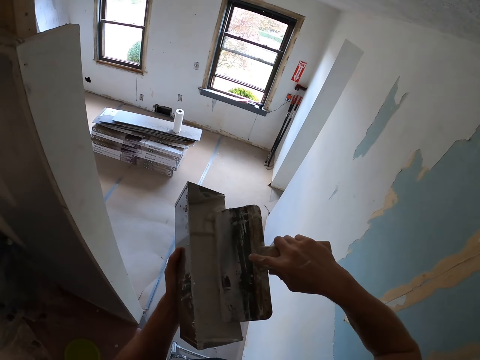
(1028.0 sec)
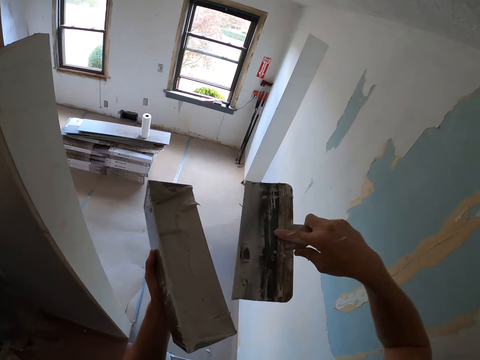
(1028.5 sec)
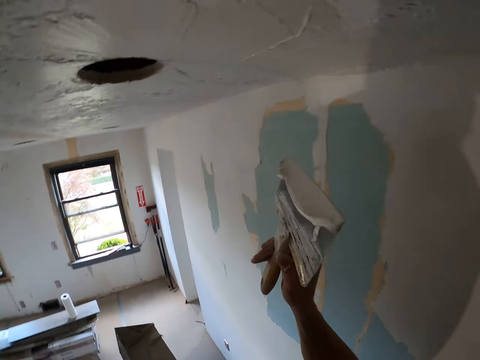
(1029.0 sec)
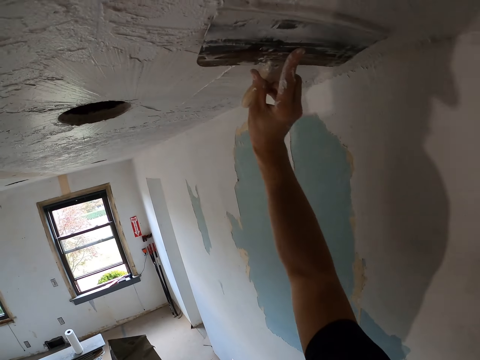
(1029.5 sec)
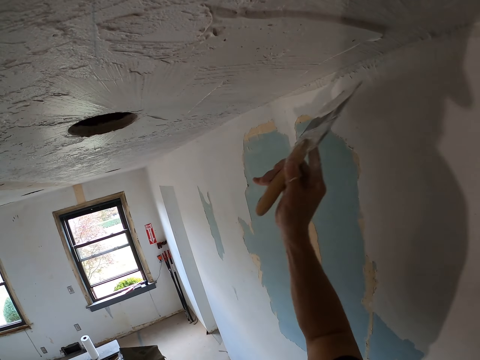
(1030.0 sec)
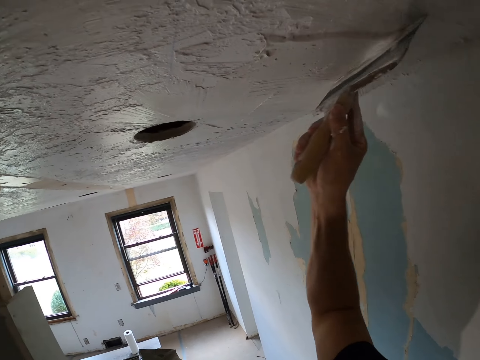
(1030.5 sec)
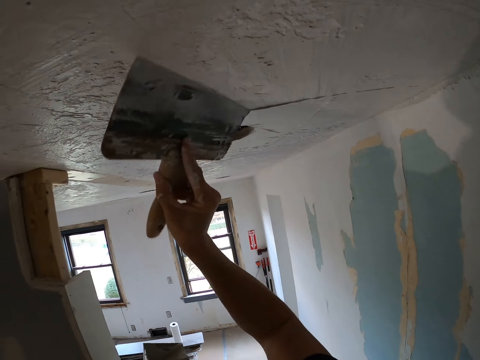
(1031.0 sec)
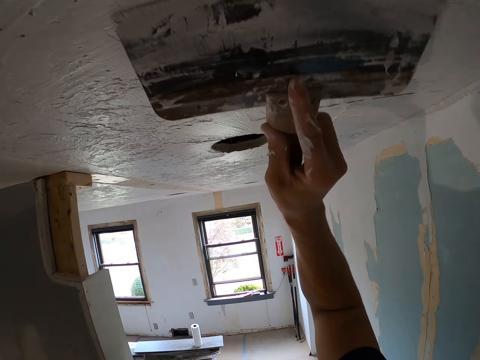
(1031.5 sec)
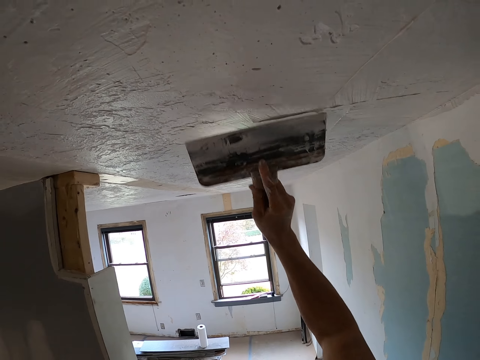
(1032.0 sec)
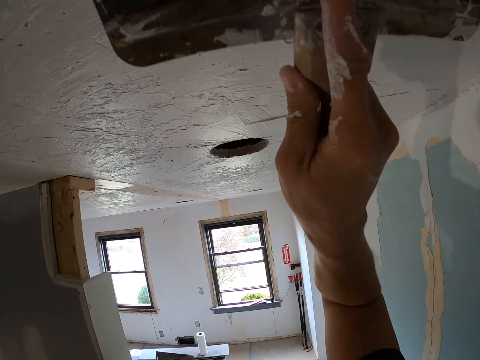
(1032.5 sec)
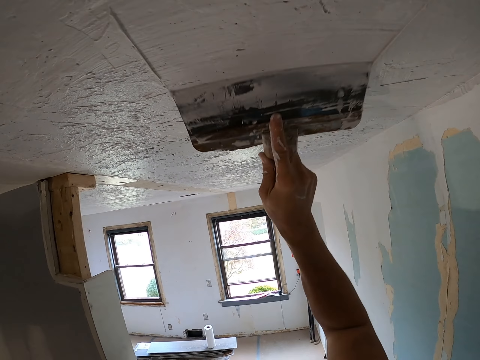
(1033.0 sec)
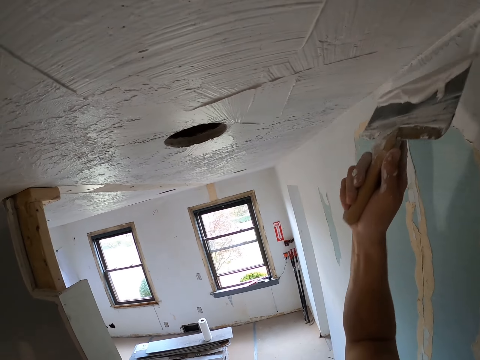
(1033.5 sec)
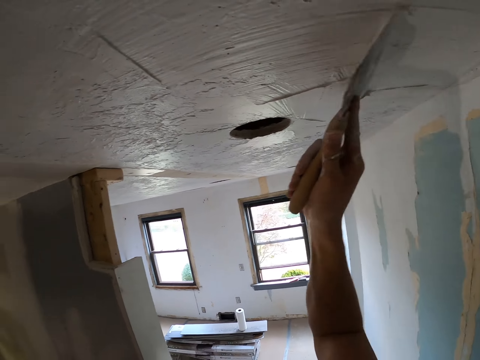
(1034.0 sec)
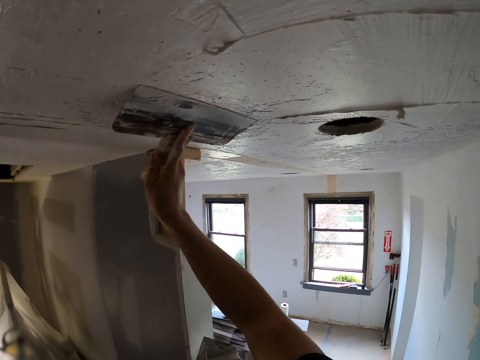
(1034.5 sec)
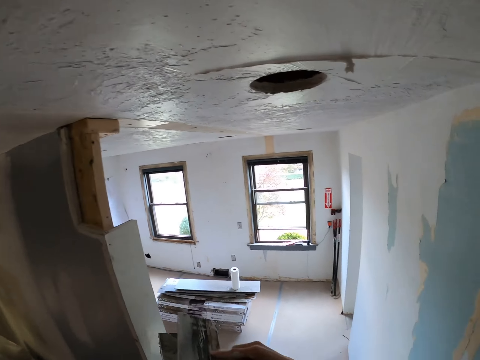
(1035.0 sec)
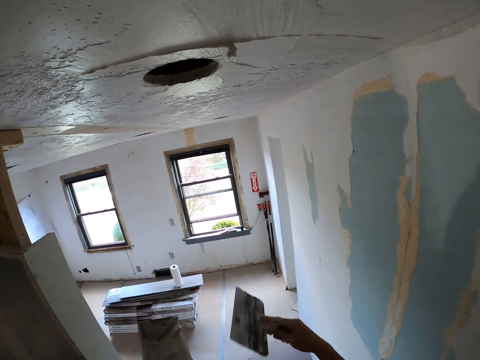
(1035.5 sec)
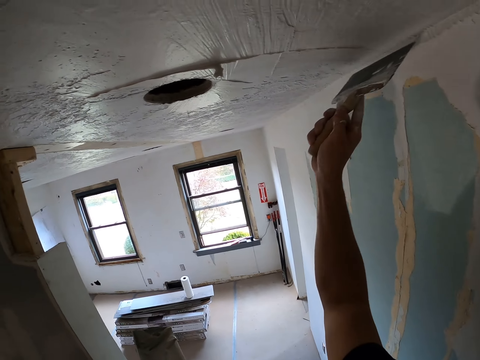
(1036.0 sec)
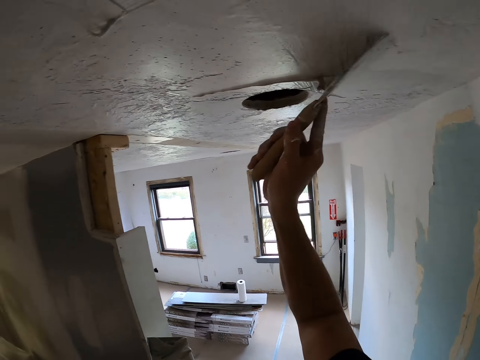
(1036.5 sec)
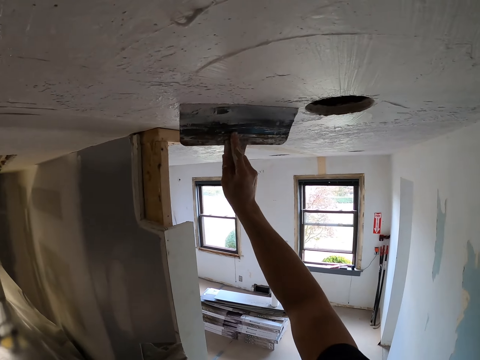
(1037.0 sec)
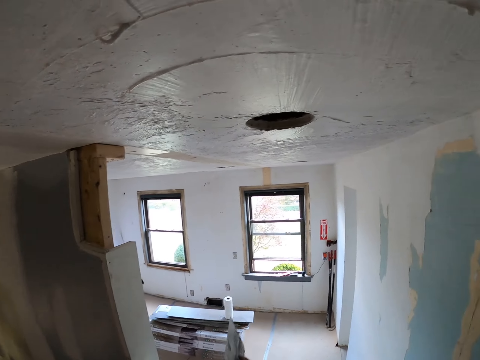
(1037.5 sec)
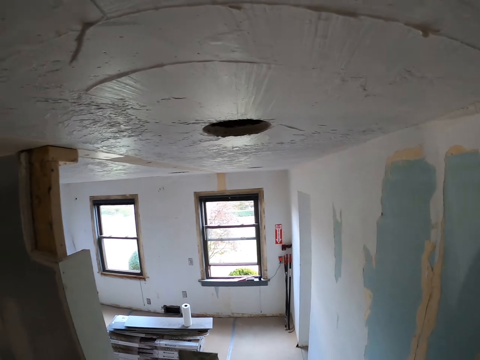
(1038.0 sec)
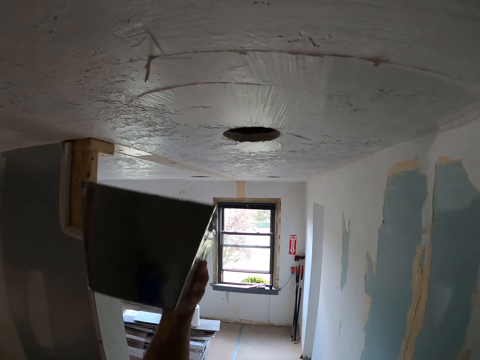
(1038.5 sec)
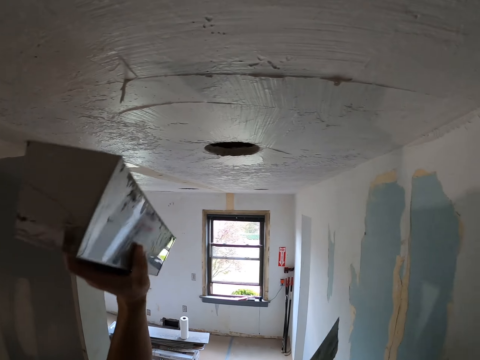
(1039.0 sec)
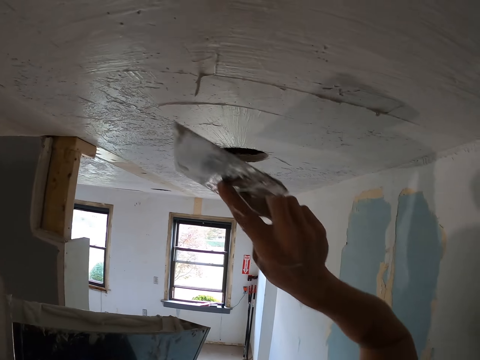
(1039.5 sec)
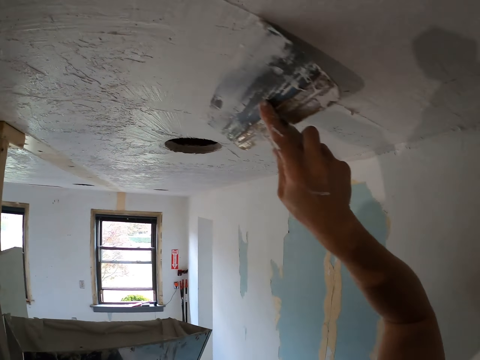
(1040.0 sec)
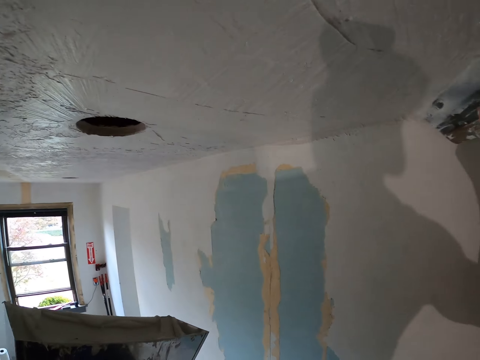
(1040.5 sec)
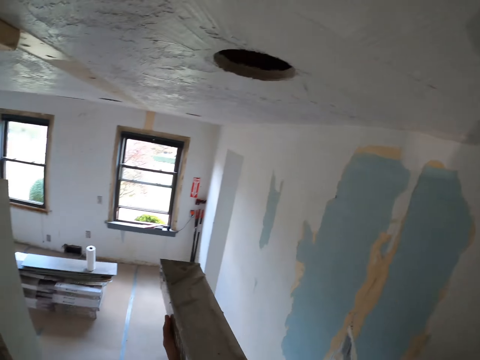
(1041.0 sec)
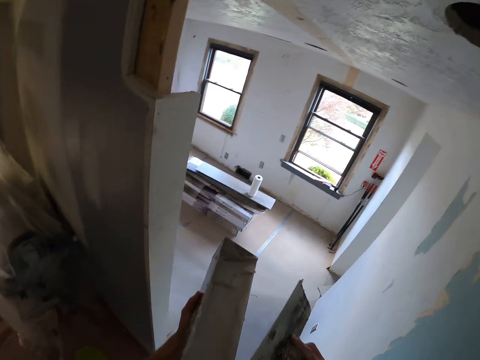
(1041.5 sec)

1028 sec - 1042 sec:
The camera wearer scoops the paint or skim coat in the container with the taping knife or squeegee trowel in the right hand. They spread the paint on the wall with the taping knife in the right hand. They smoothen the ceiling by skim coating with the squeegee trowel. They rub the taping knife in the right hand on the container with paint. They smoothen the paint on the wall with the taping knife. They lift the container with the left hand. They smoothen the paint on the wall with the taping knife.

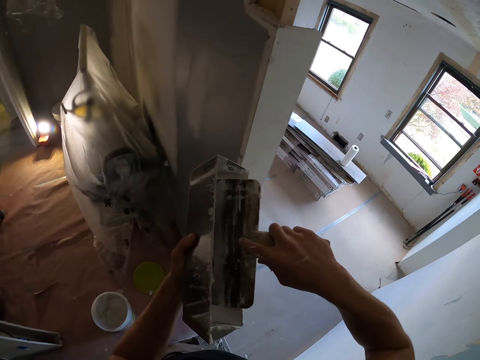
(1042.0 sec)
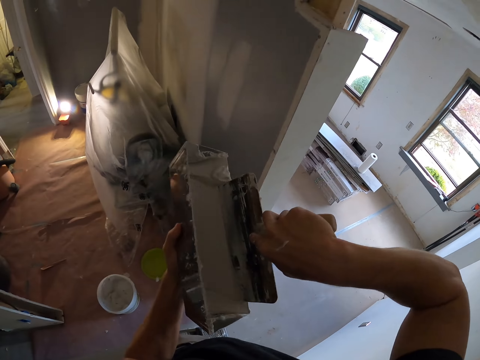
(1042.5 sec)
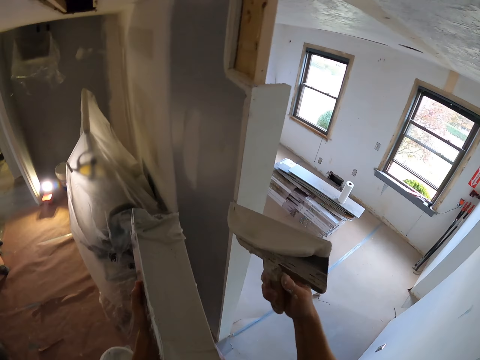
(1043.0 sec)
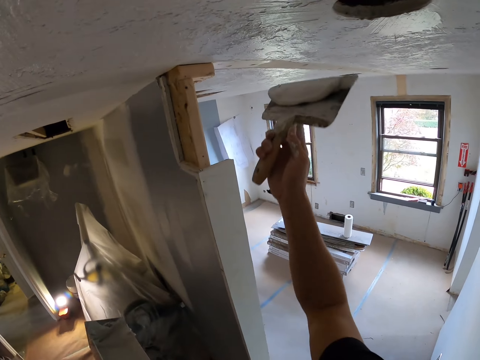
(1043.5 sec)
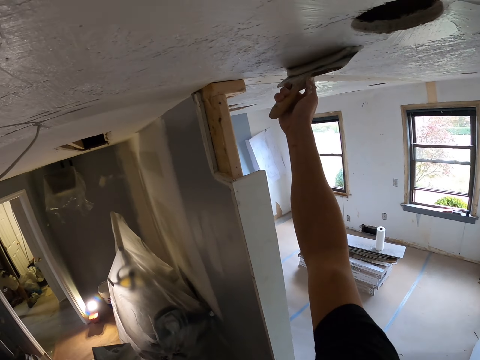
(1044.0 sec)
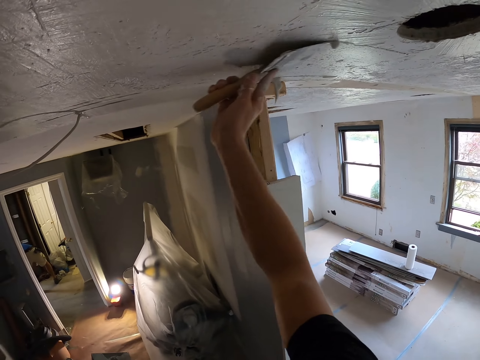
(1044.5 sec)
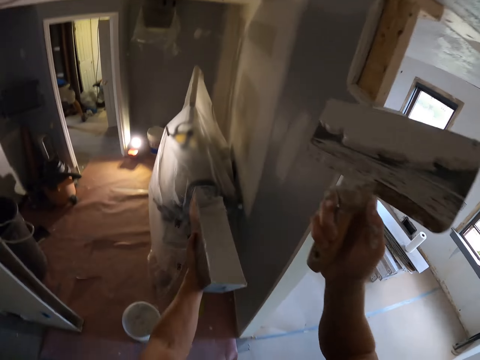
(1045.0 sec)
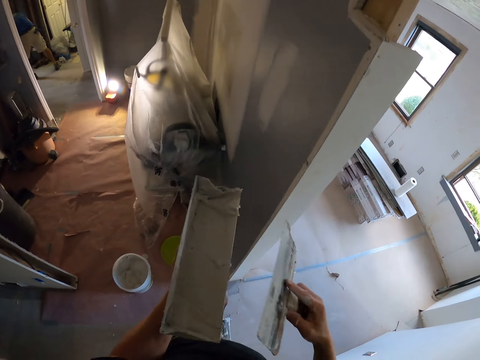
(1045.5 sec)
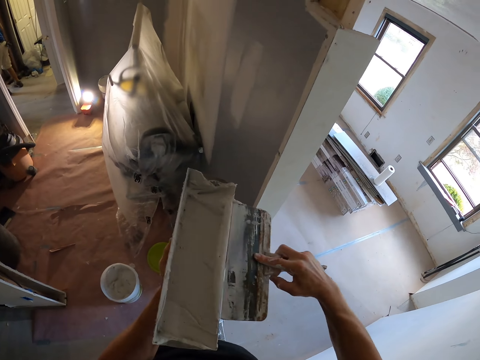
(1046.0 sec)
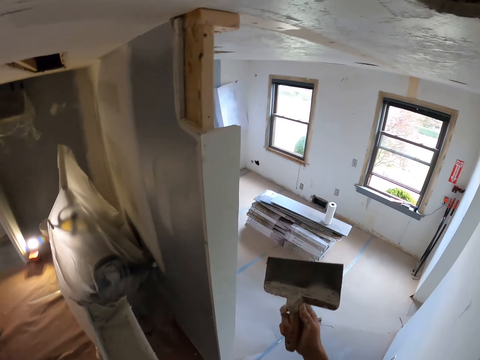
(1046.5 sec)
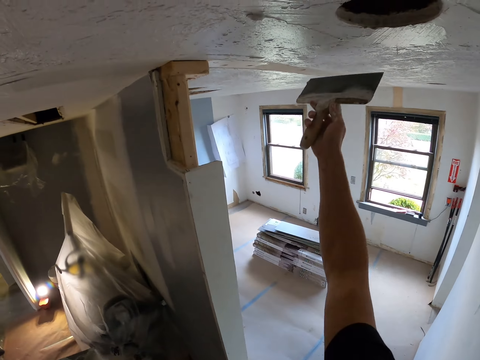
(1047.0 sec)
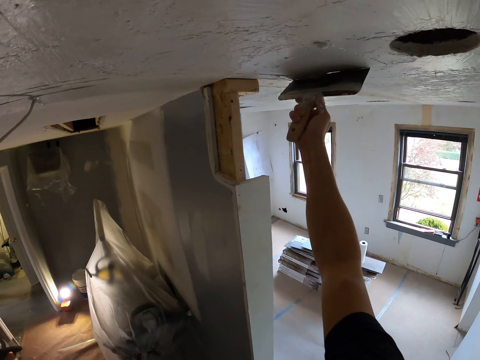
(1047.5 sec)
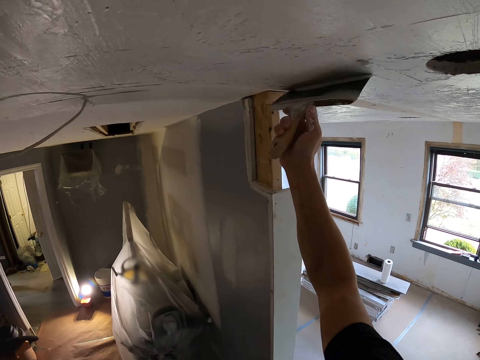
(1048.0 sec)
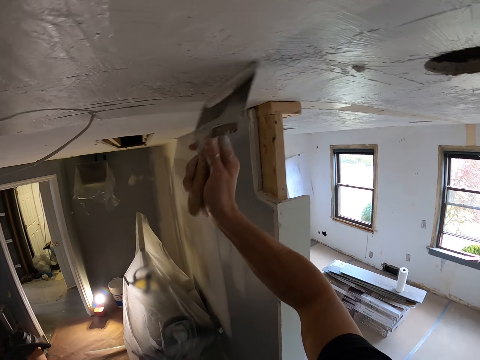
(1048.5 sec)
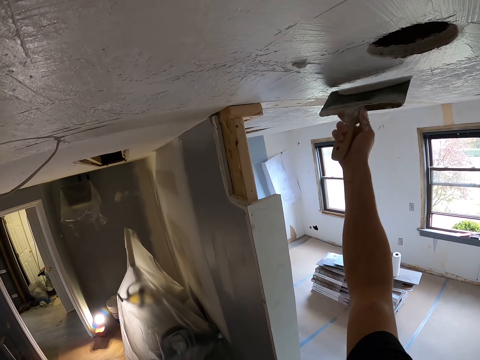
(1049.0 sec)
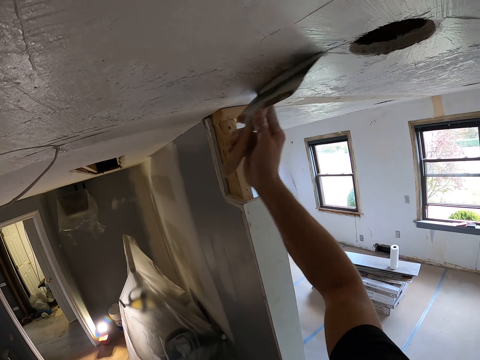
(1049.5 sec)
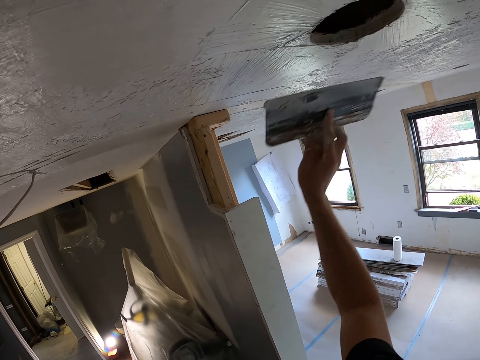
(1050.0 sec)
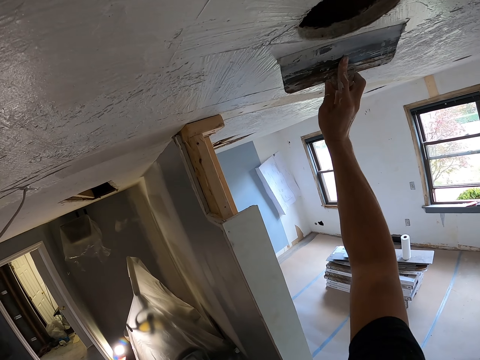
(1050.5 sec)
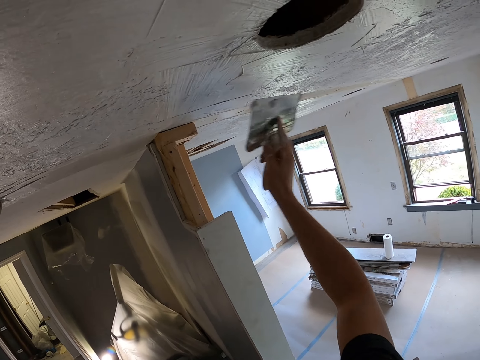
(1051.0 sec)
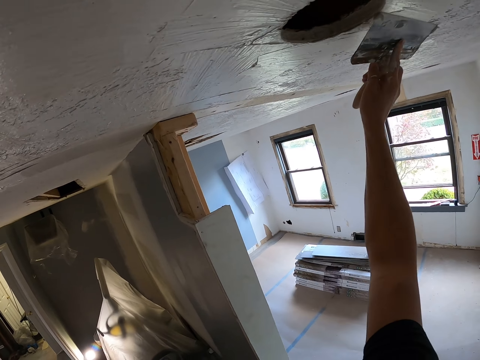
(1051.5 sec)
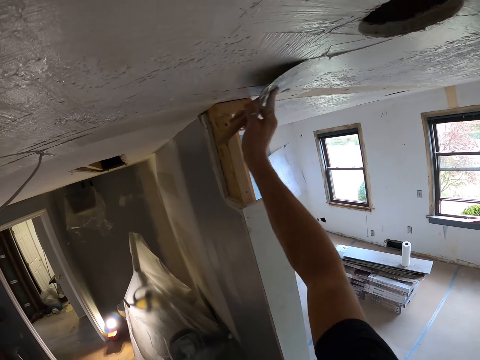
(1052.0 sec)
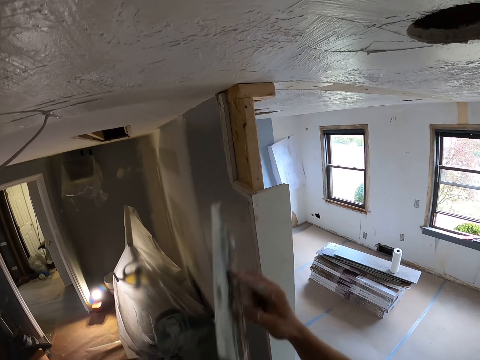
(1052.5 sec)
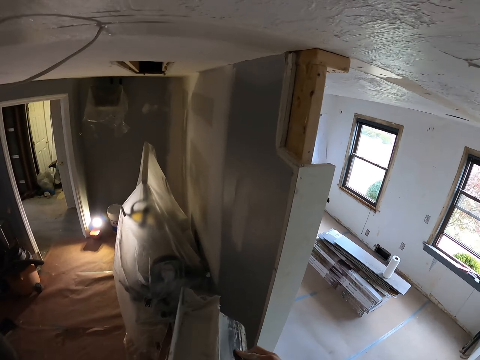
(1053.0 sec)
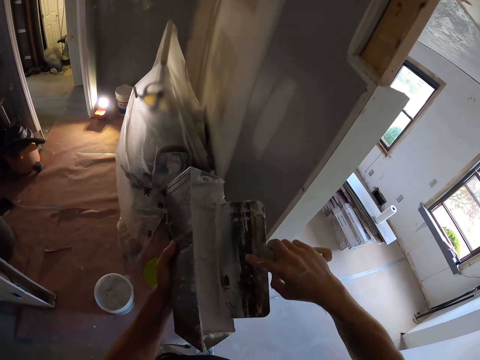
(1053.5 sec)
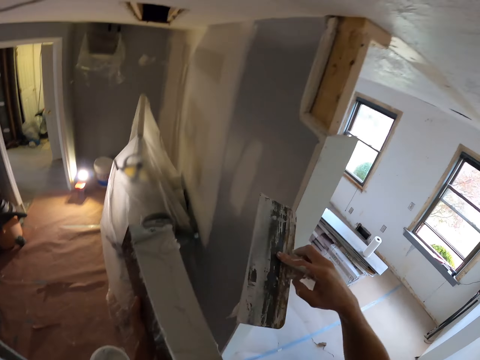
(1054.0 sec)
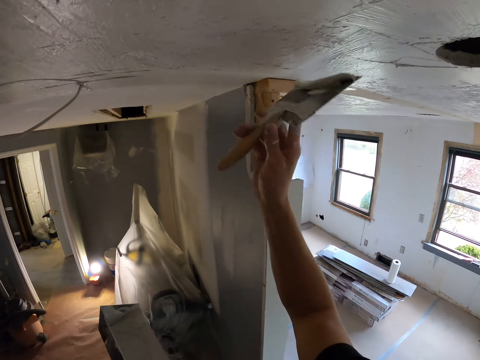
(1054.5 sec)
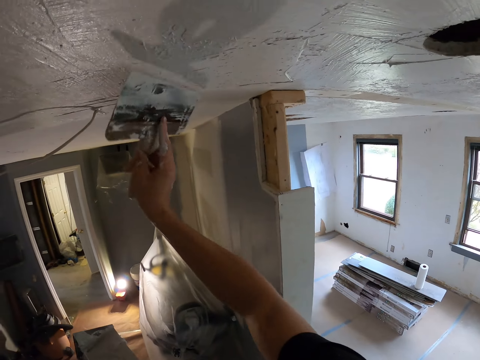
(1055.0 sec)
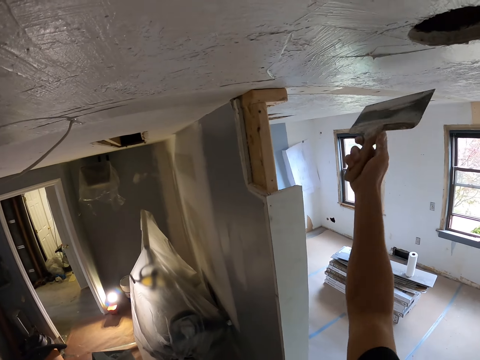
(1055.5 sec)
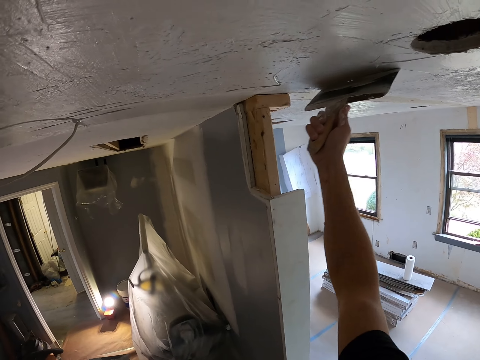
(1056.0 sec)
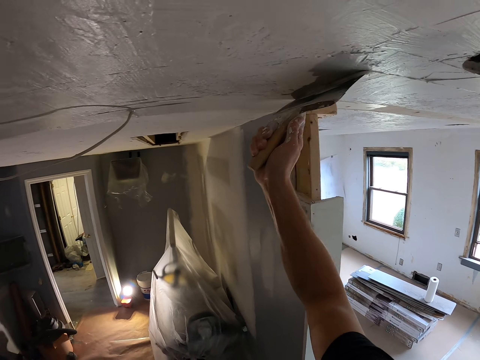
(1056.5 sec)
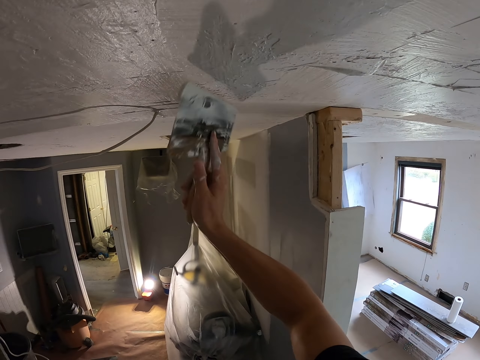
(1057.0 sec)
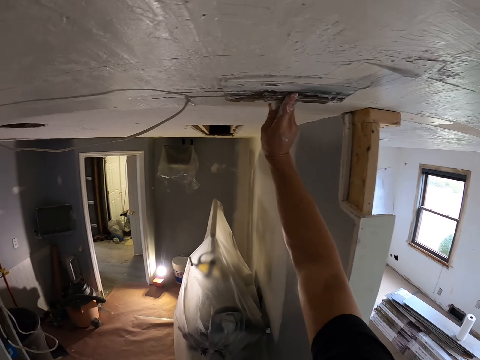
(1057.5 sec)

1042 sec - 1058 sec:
The camera wearer scoops paint or skim coat in the container with a taping knife or squeegee trowel in the right hand. They spread the paint on the wall with the taping knife in the right hand. They rub the taping knife in the right hand on the container with paint. They smoothen the paint on the wall with the taping knife. They rub the taping knife in the right hand on the container with paint. They scoop the paint in the container with the taping knife in the right hand. They spread the paint on the wall with the taping knife in the right hand. They smoothen the ceiling by skim coating with the squeegee trowel.
